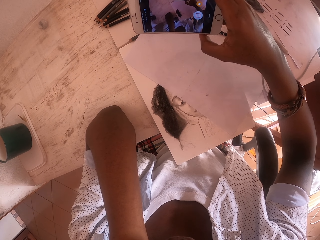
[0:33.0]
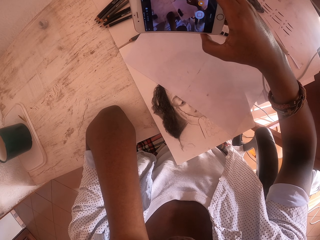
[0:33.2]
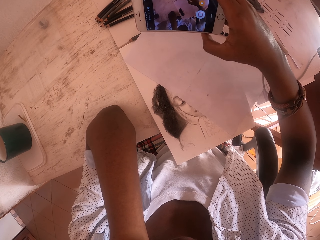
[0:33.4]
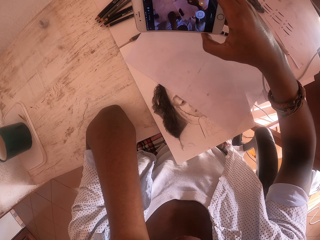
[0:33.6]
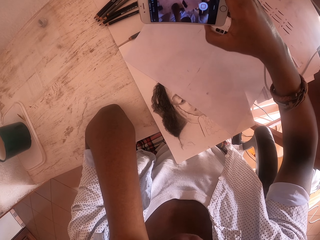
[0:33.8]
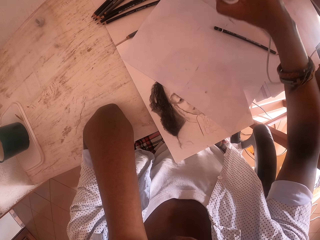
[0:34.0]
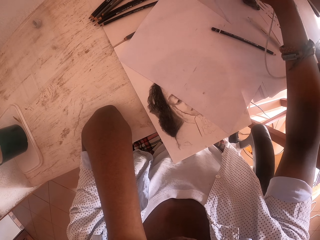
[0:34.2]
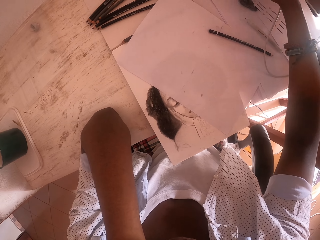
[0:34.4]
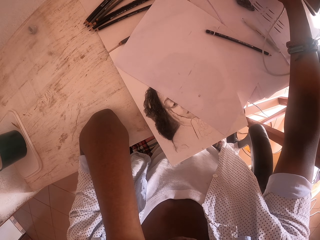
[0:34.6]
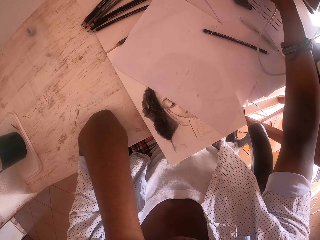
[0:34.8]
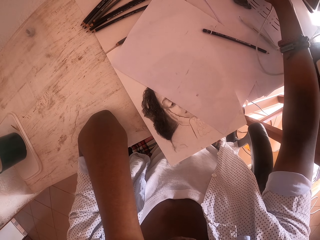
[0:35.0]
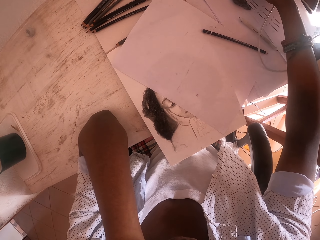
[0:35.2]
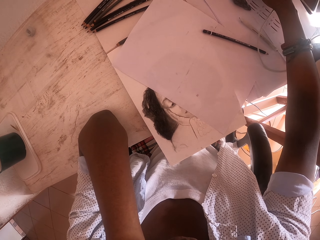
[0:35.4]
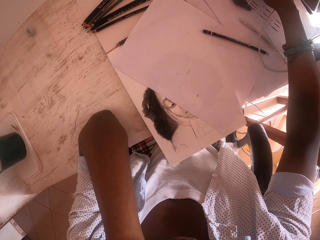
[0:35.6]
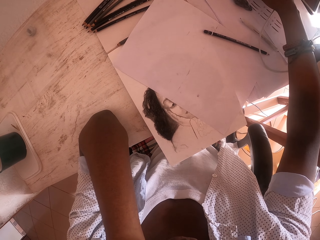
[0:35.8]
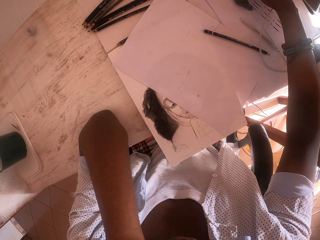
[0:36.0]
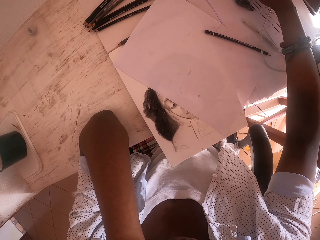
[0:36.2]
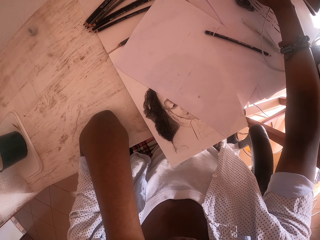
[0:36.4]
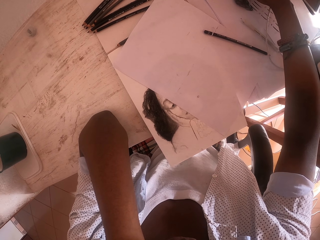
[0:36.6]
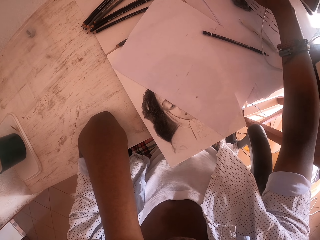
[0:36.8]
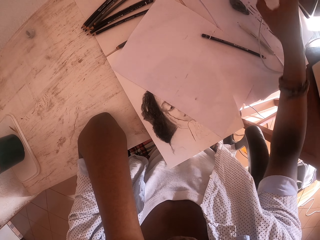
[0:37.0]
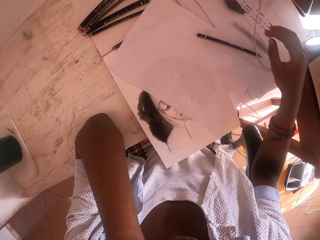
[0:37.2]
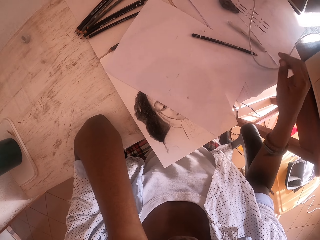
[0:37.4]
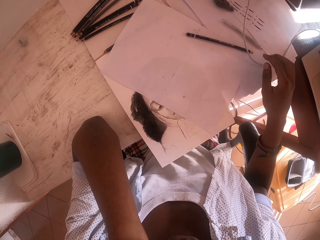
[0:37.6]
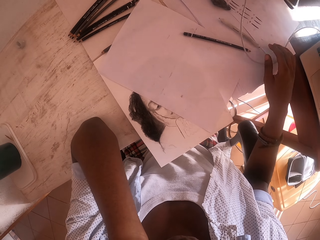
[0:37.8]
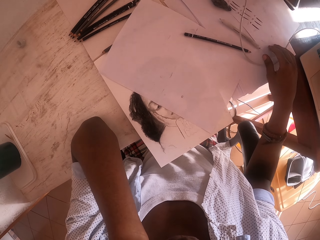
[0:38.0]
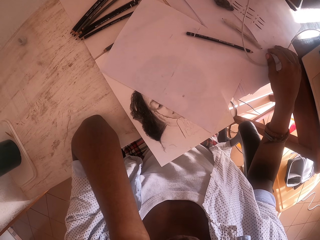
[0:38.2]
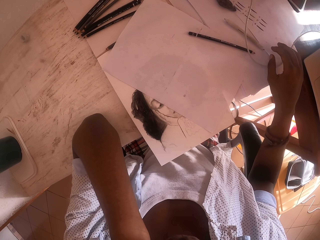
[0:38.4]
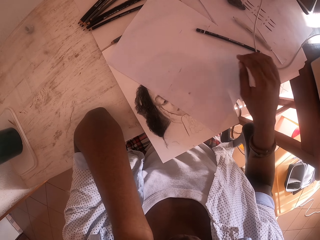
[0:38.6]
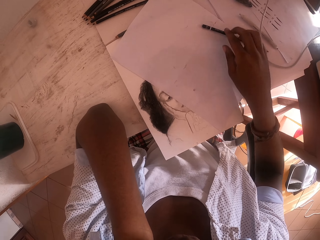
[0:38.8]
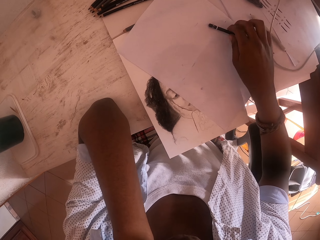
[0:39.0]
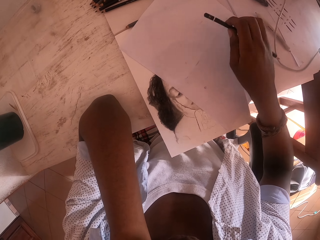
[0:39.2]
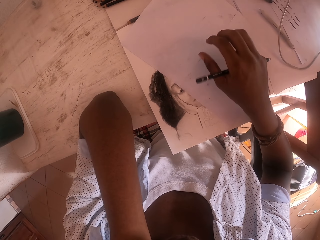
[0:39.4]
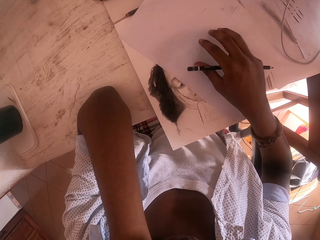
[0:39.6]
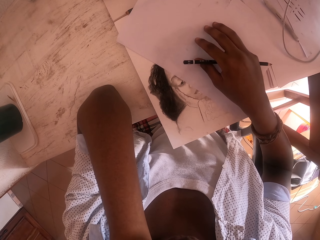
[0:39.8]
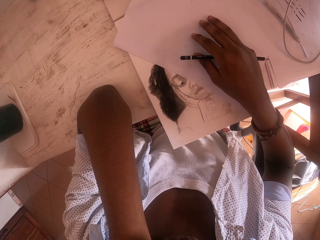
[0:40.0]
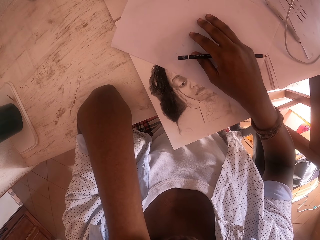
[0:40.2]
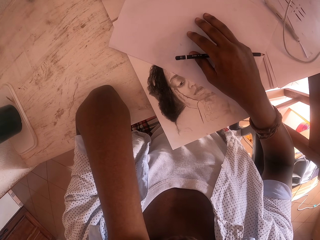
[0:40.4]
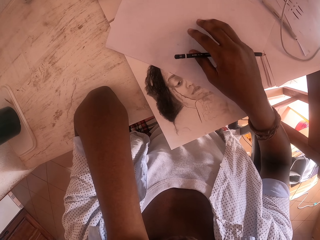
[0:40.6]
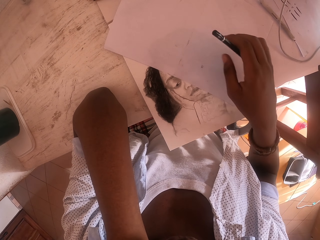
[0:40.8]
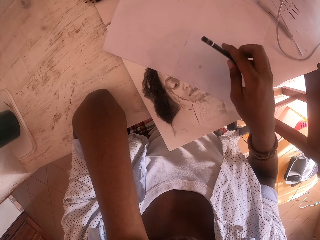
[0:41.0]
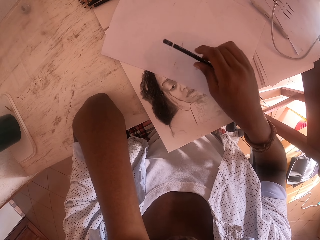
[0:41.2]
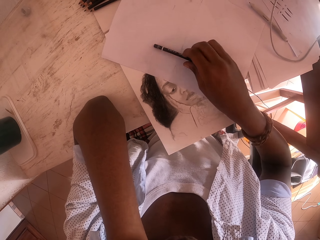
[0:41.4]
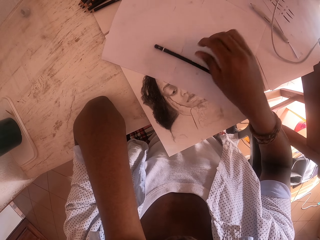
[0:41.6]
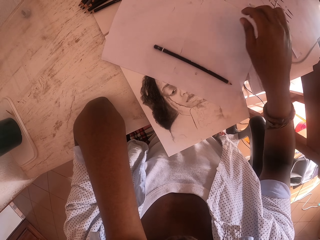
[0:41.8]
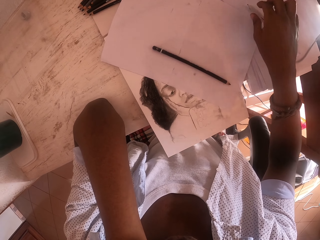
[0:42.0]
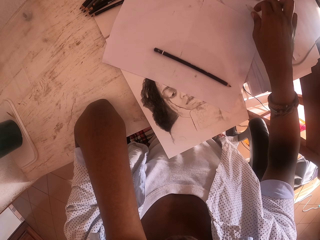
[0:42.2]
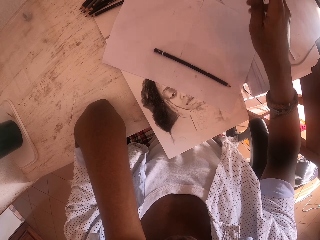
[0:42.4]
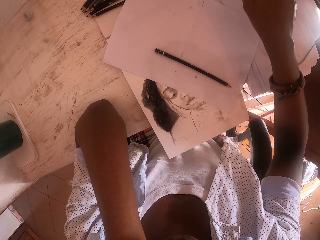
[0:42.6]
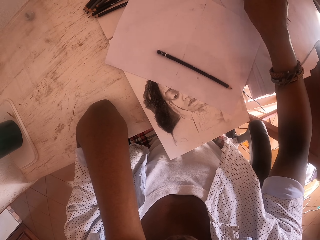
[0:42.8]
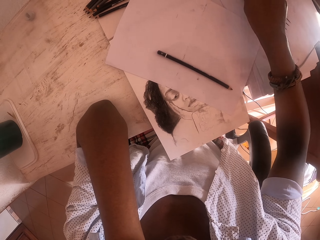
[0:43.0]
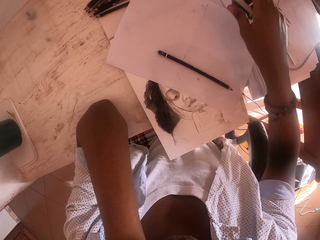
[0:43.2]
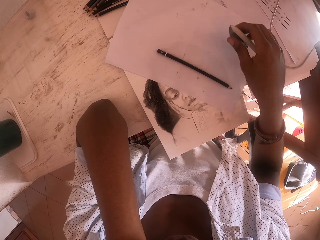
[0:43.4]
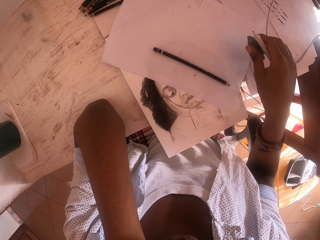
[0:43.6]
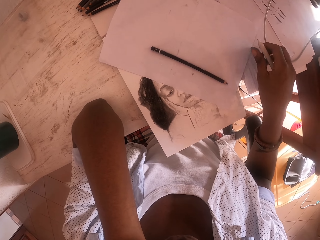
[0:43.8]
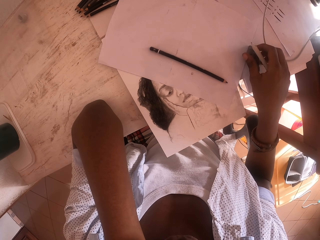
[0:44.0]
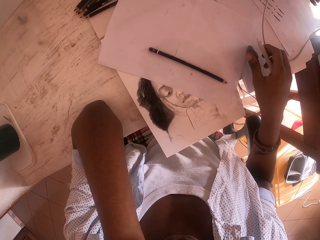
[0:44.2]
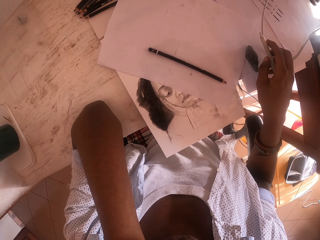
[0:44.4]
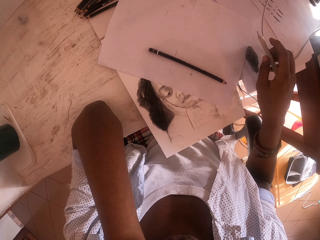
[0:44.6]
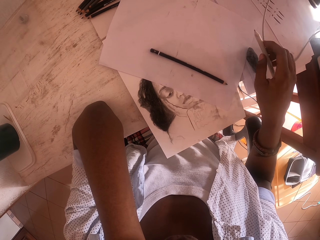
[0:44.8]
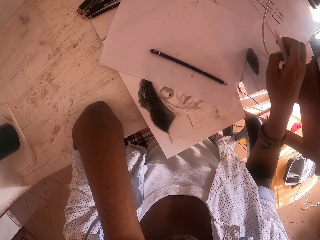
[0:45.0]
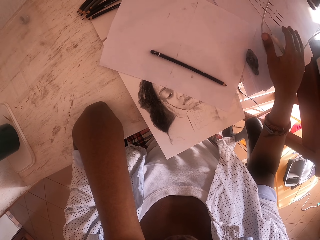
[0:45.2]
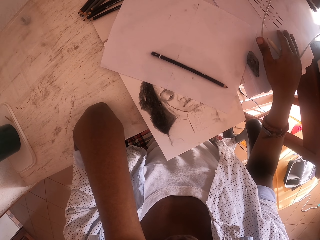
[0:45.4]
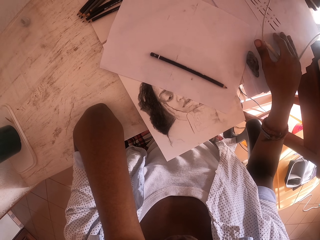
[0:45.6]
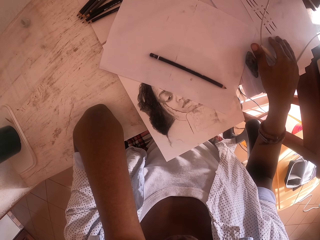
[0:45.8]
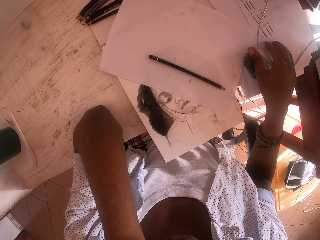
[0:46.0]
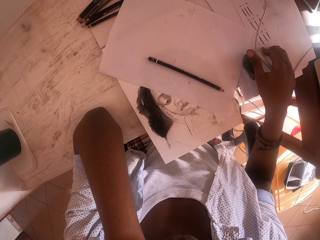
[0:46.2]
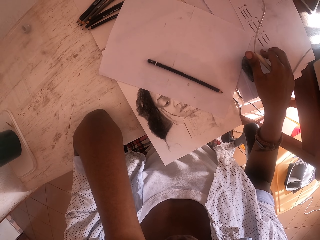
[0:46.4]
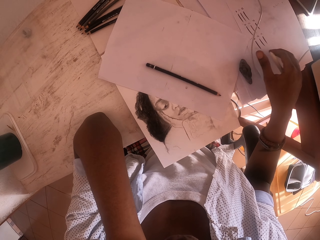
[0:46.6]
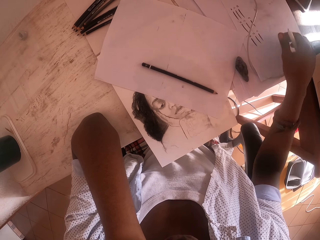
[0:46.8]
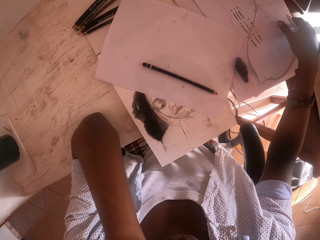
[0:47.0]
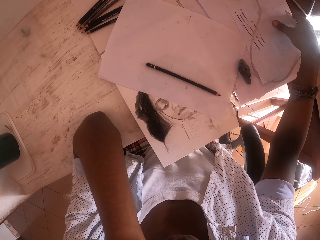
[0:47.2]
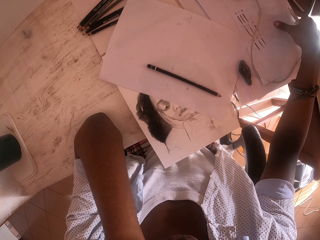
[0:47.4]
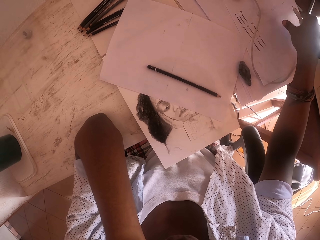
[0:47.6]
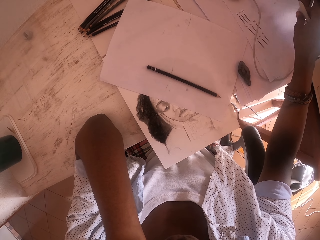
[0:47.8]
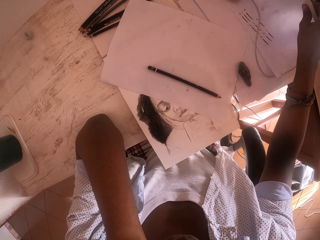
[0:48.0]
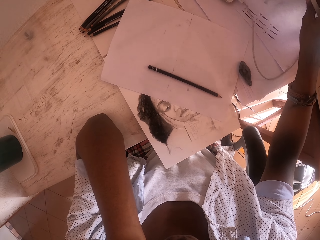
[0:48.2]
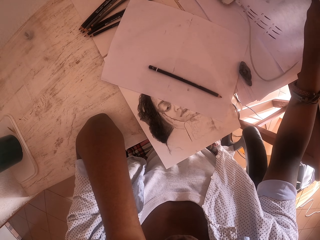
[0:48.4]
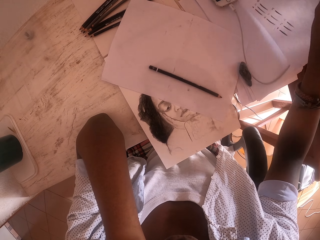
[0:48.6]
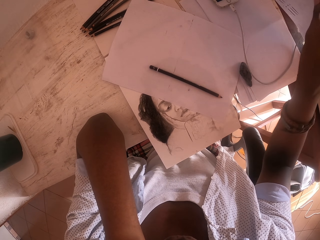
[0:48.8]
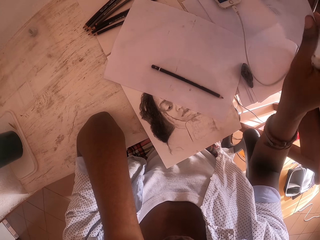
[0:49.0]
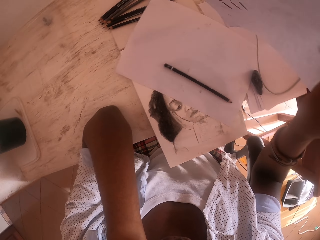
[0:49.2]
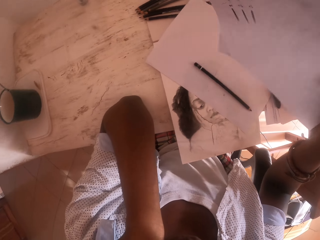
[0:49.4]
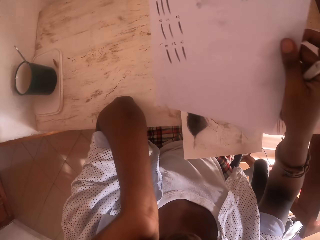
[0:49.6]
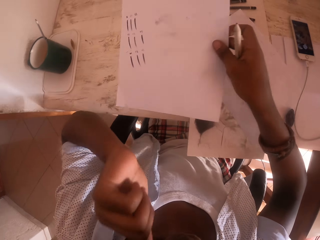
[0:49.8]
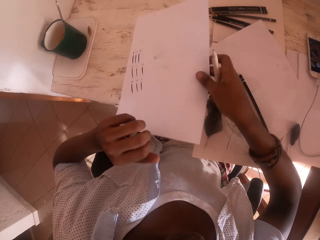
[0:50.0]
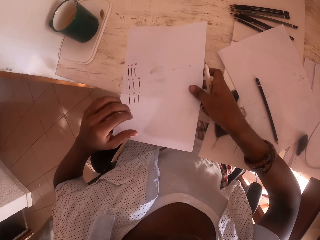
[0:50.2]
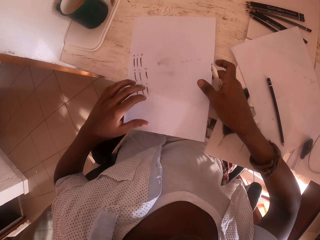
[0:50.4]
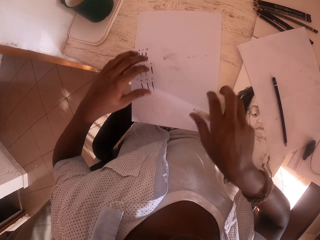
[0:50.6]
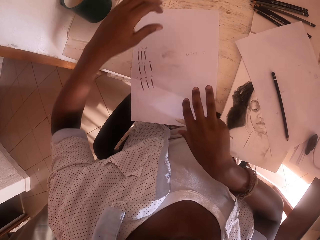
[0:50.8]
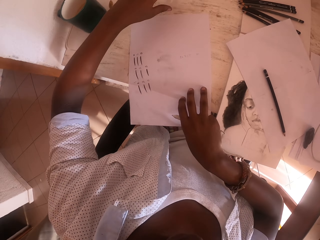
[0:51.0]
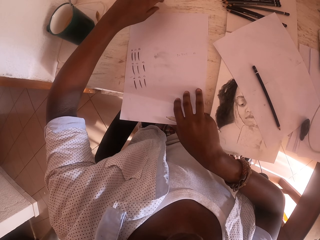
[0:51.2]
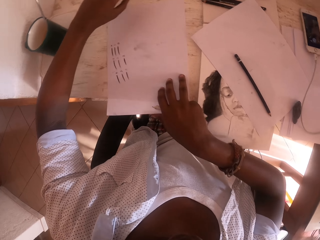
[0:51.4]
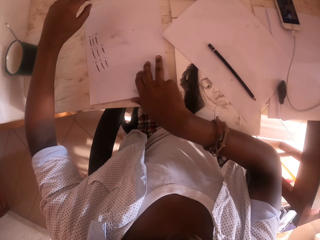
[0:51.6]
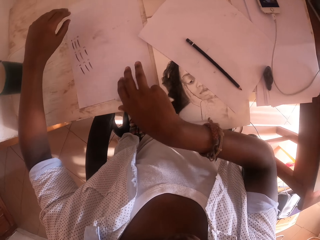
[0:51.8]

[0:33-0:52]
The camera wearer puts the phone on the table. They touch a thread on the table. They pick up a pen or pencil from the table. They move a paper on the table. They put the pencil on the paper on the table. They pick up a pen from the table. They stretch the right hand. They take an eraser. They put the eraser on top of the papers. They hold the pen with the right hand. They move the paper on the table. They pick up a paper from the table. They put the paper on the table. They put the paper on the table again.

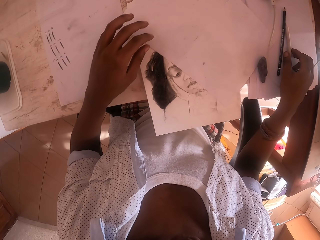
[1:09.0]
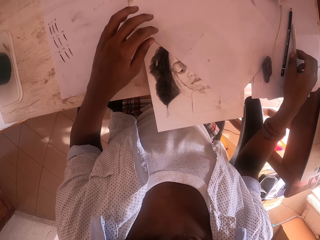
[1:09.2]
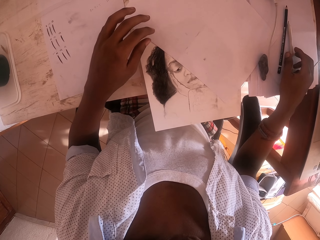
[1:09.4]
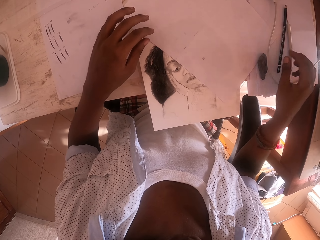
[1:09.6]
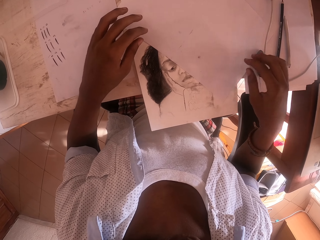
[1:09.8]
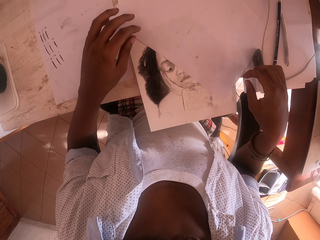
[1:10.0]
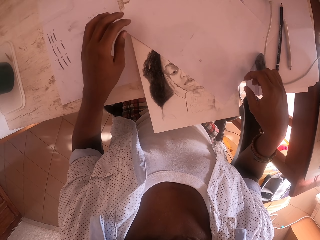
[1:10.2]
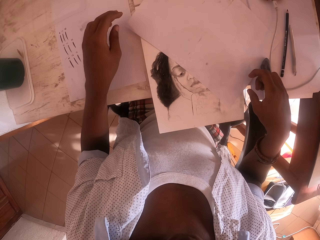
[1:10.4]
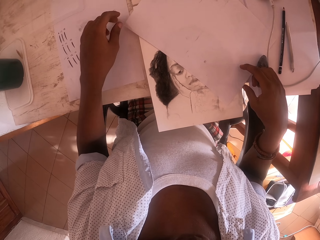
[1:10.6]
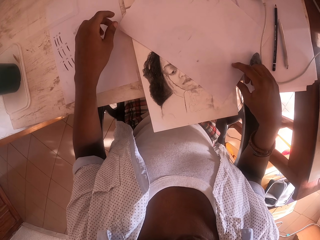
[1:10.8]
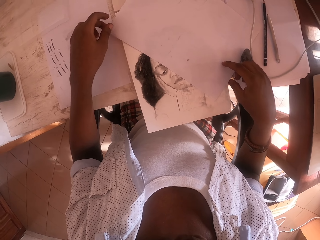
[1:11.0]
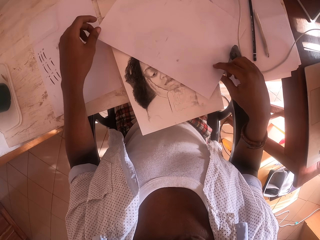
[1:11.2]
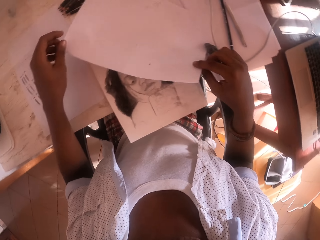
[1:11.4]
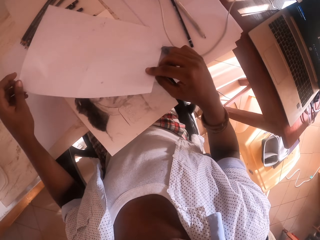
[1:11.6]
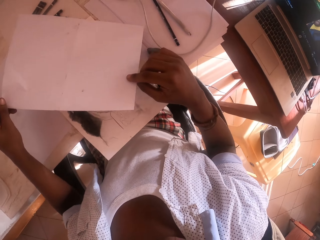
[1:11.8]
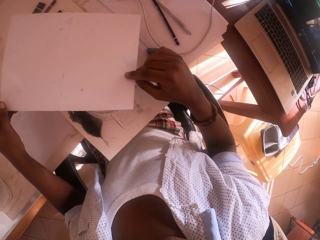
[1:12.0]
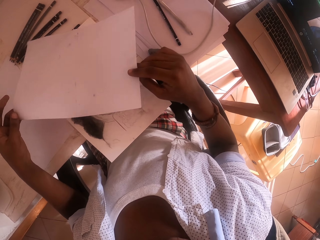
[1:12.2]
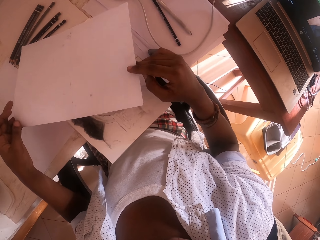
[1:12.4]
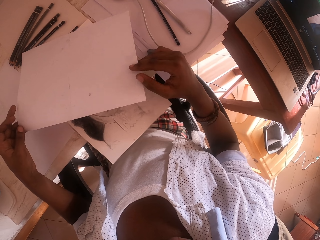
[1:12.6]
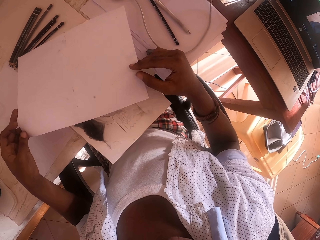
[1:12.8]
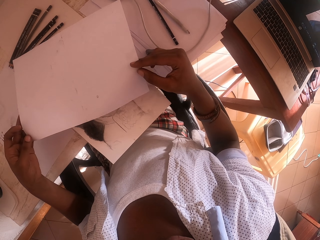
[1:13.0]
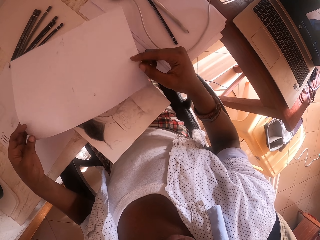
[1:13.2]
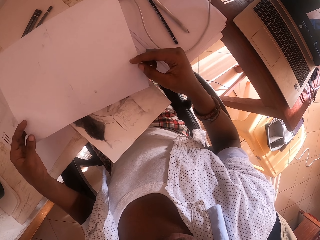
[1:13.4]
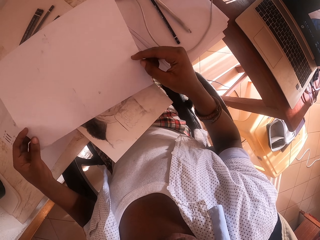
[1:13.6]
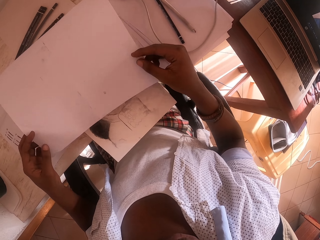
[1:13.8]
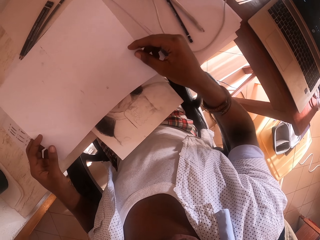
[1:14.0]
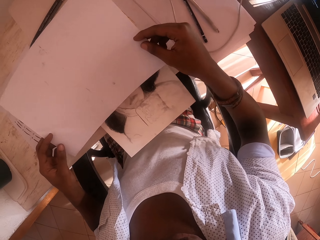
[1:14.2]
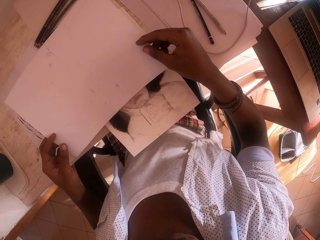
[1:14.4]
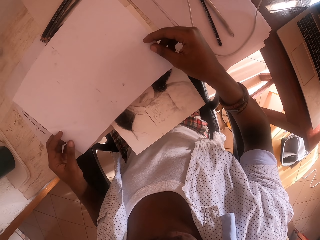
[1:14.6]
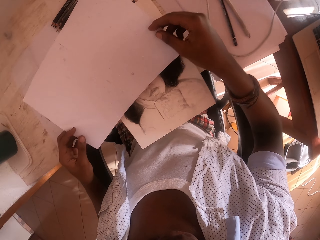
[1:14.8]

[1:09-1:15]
The camera wearer picks up a drawing paper from the table.
